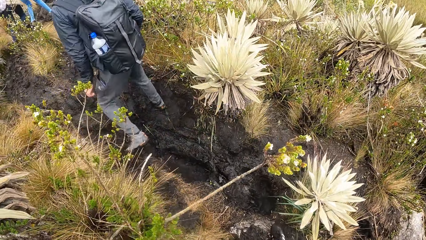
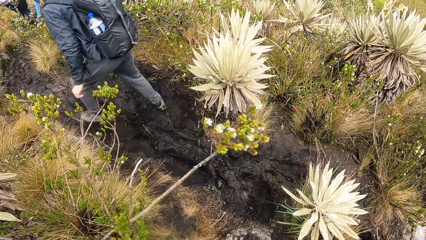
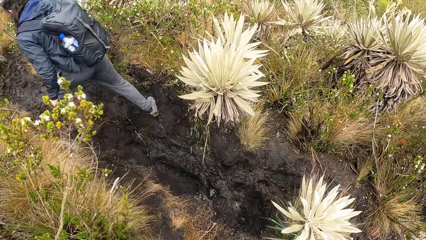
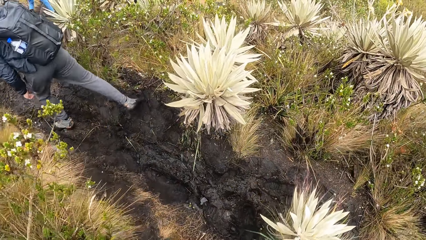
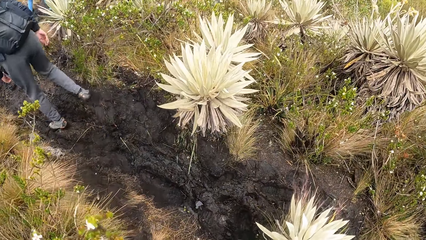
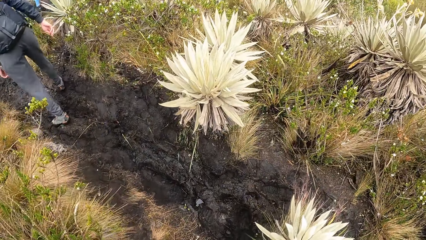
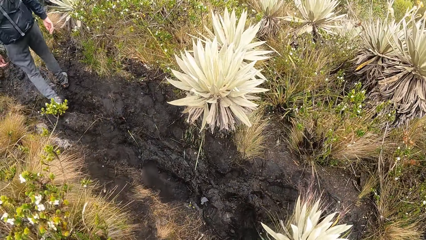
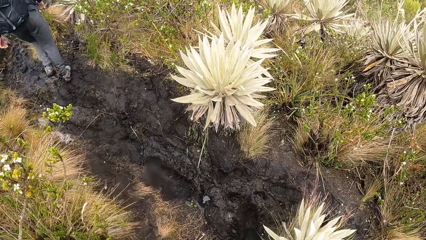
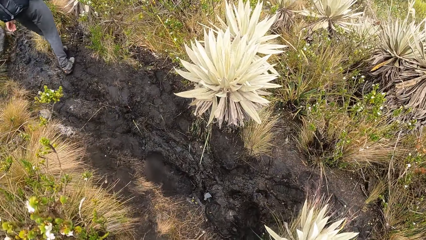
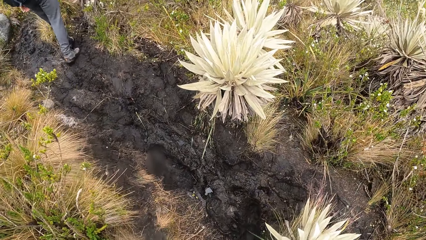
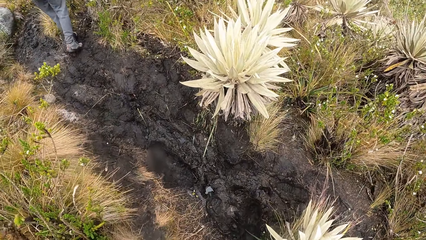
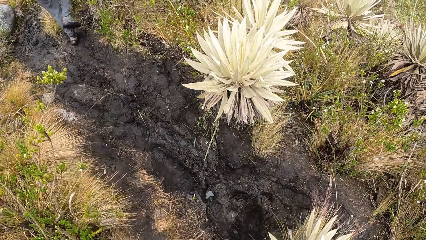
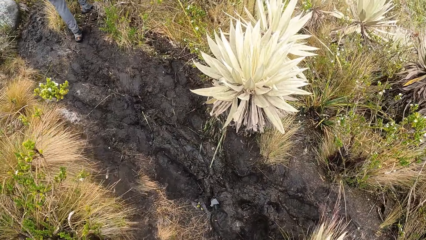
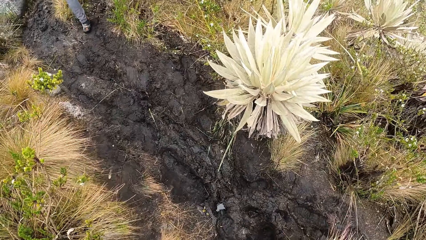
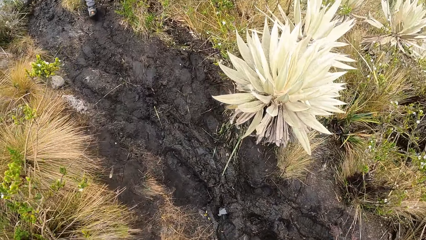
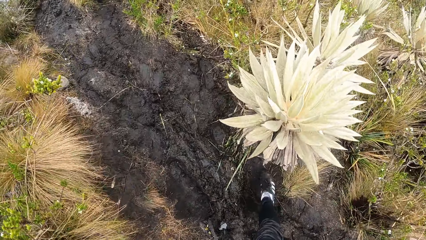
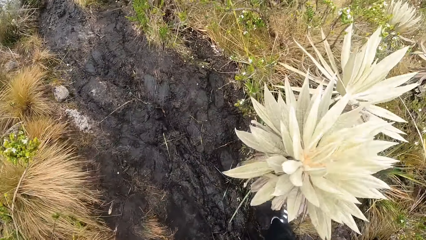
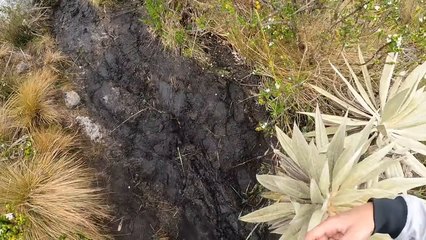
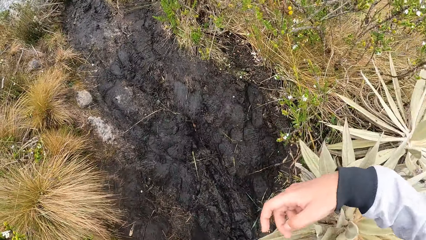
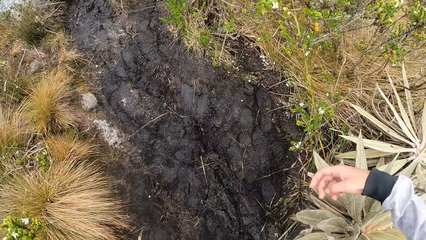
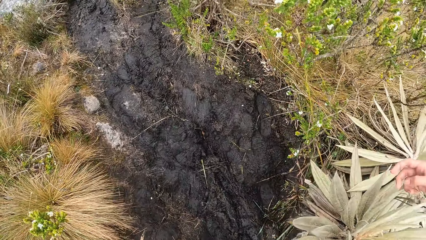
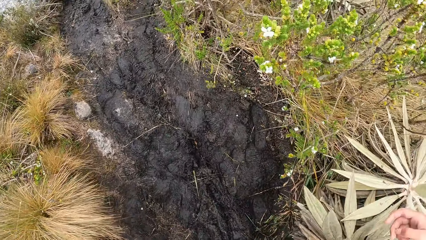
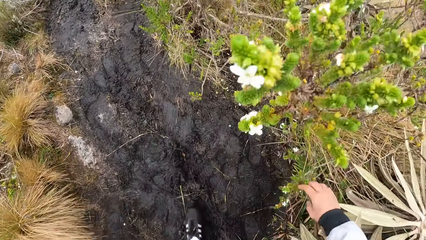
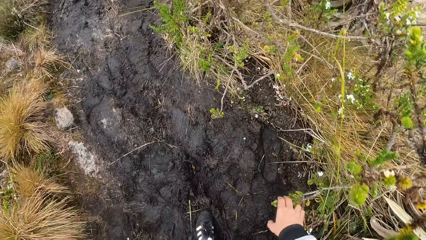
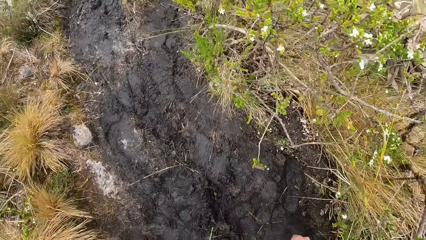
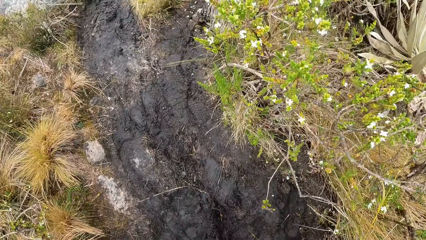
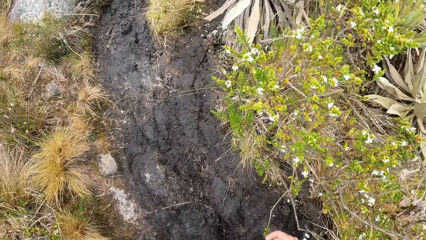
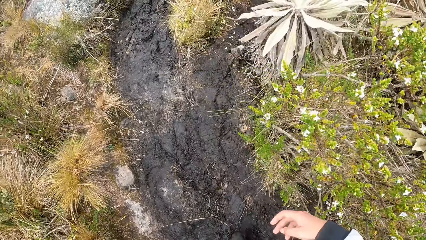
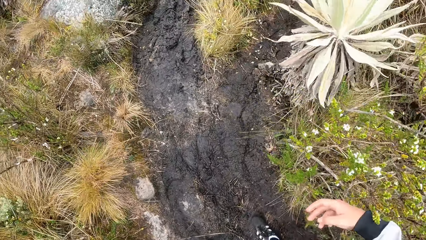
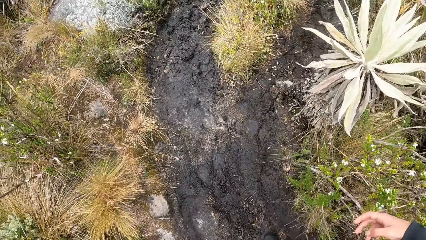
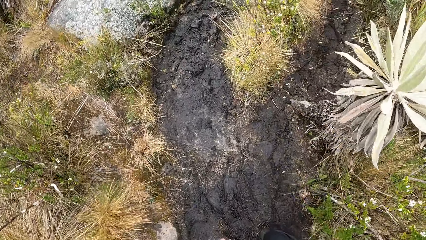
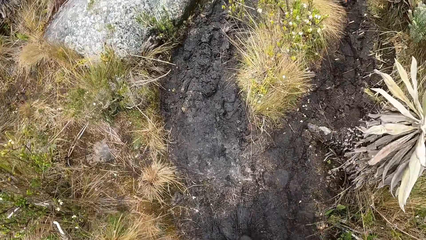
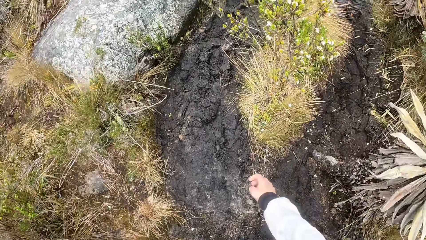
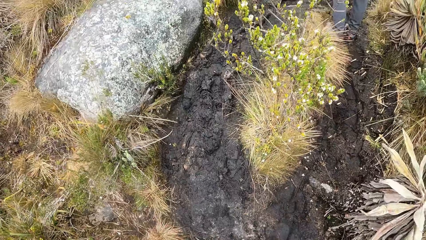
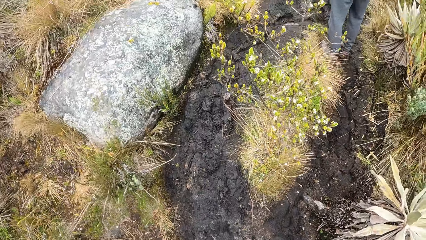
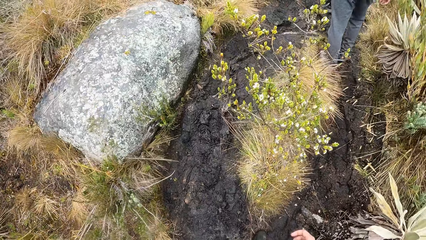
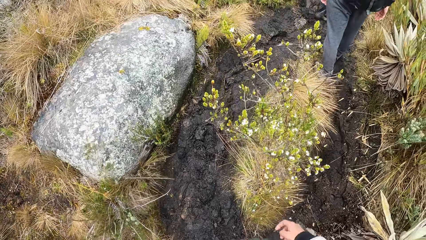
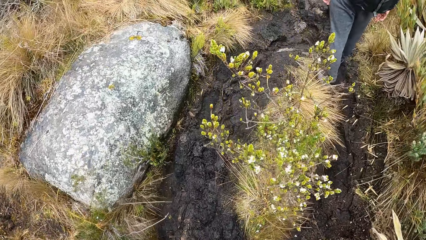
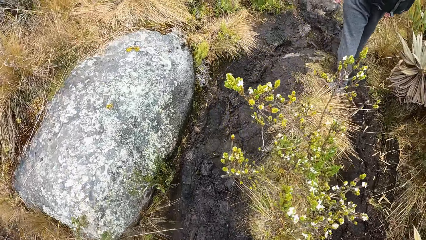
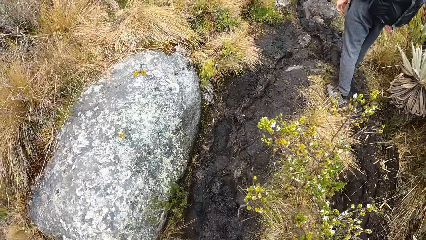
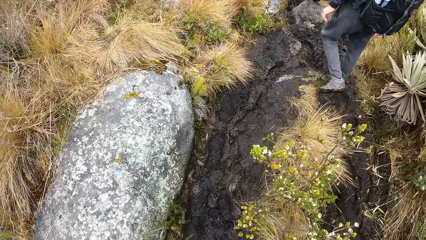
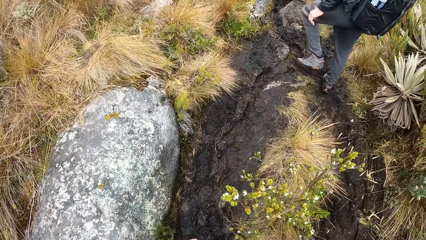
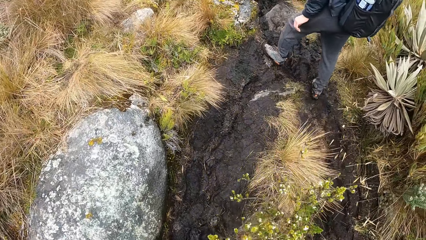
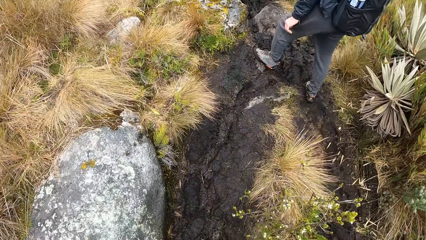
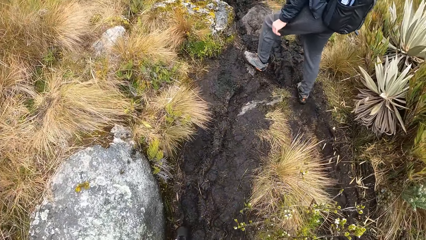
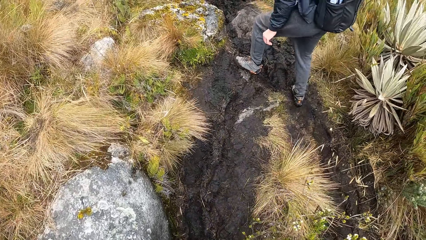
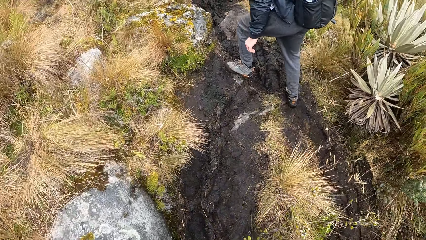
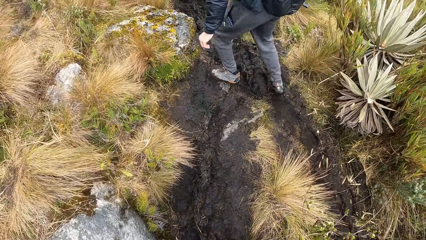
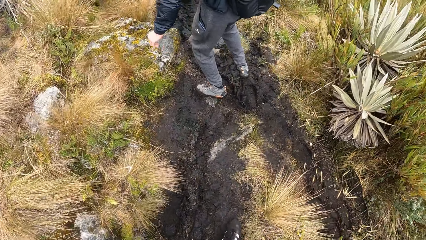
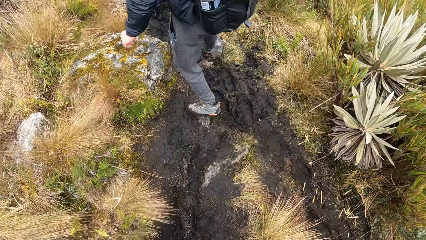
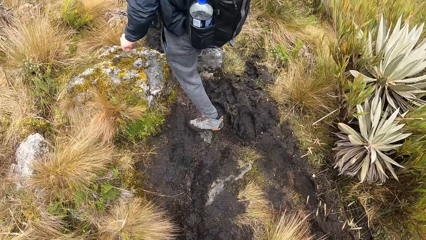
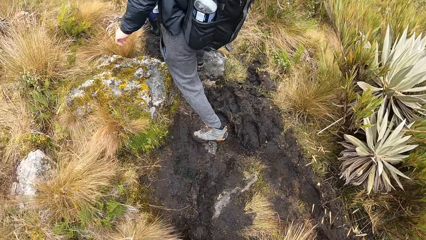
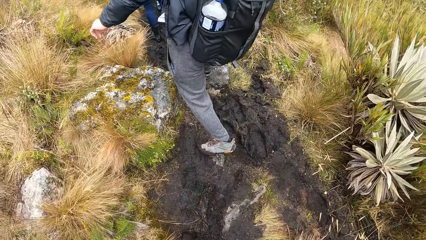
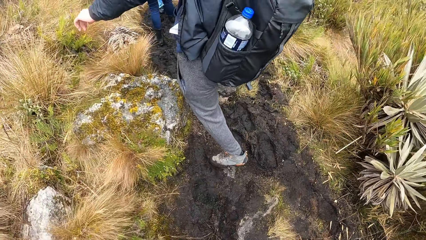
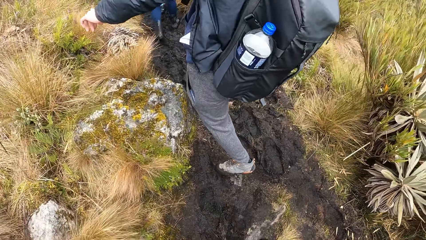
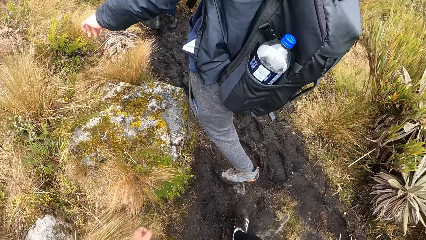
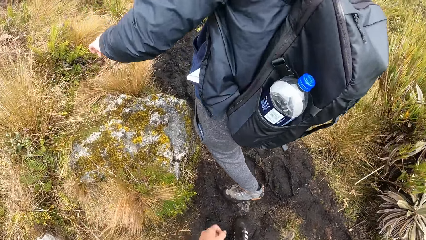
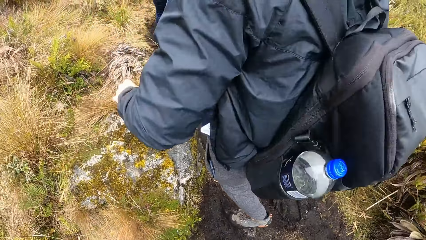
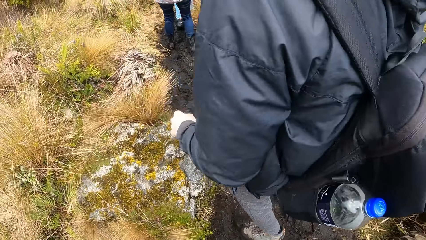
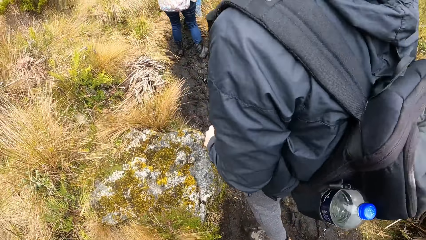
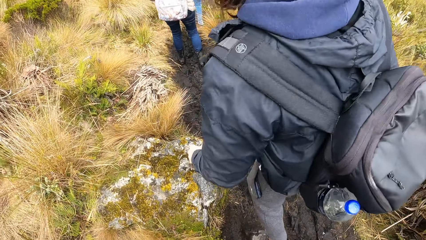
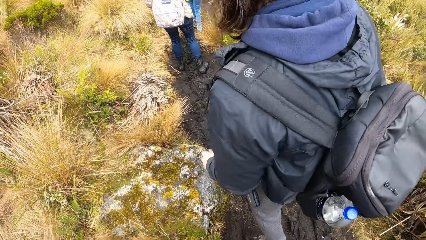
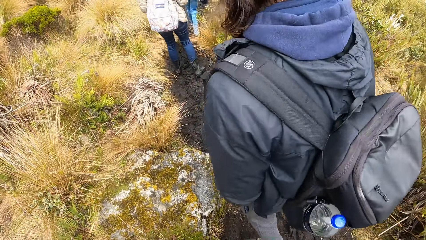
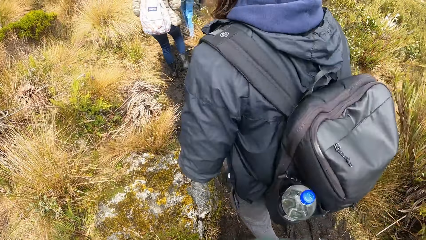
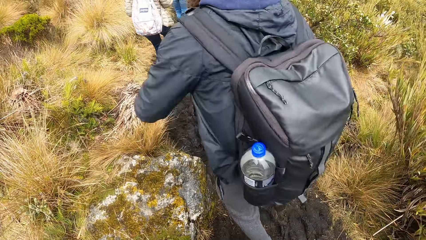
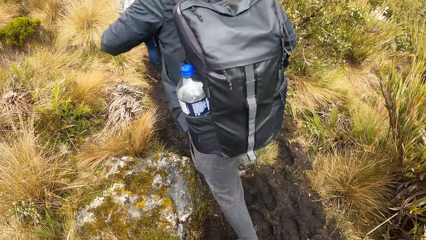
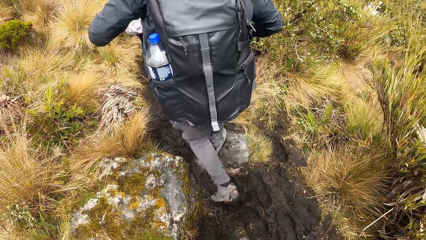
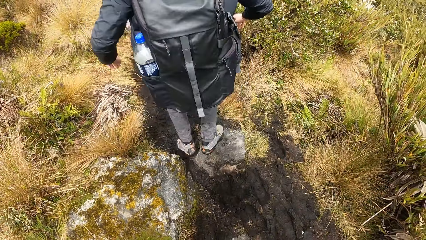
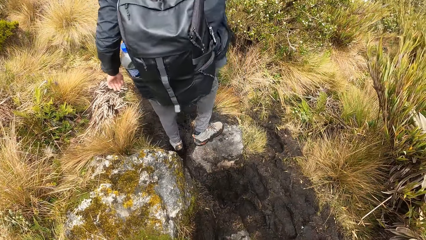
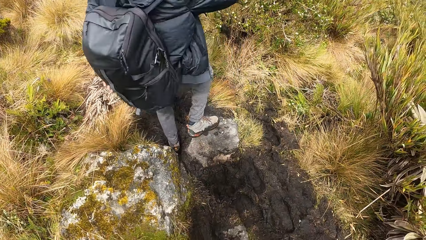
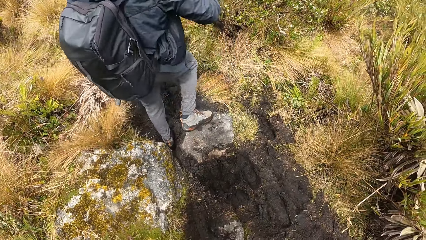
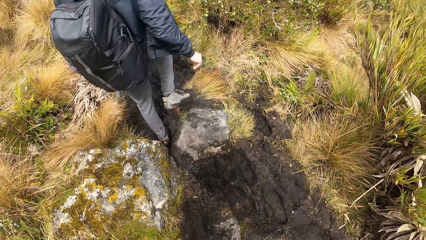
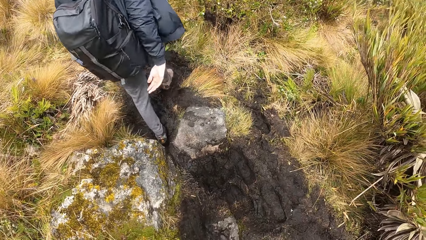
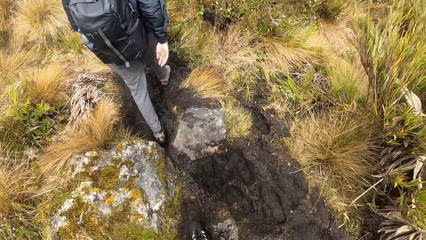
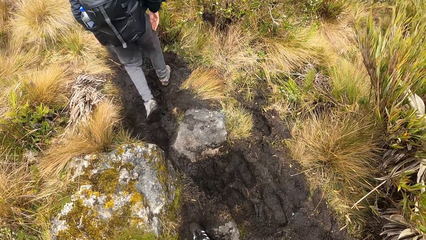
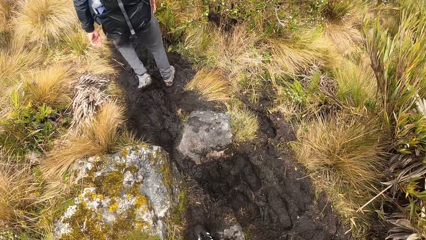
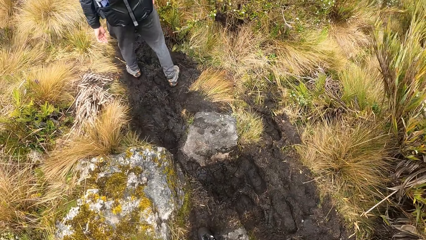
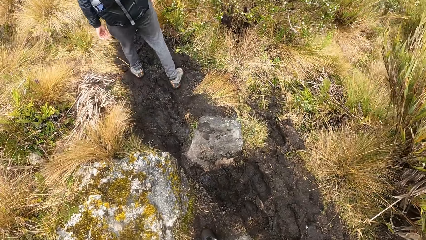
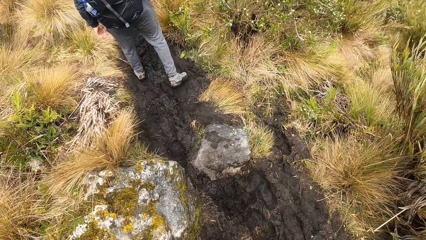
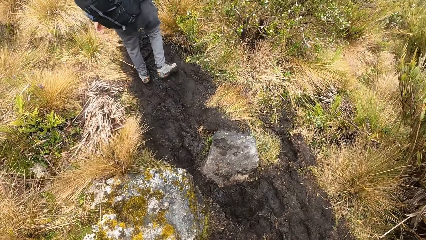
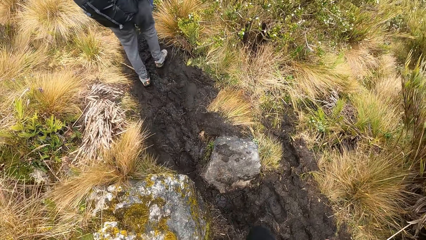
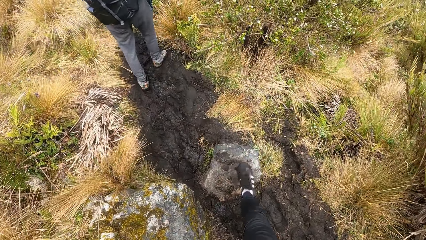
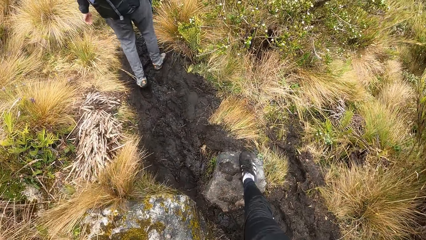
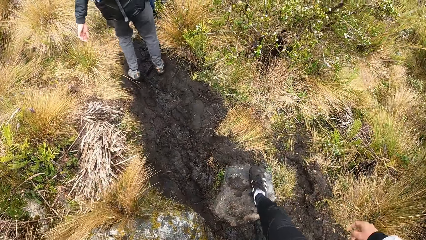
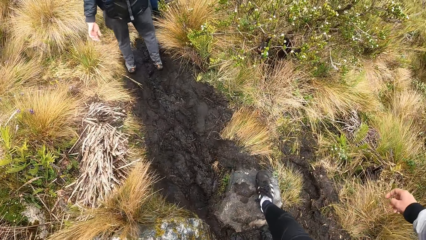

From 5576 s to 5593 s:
The camera wearer walks along a trail with a group of people. A man walks in front of the camera wearer. The camera wearer walks behind the man.
